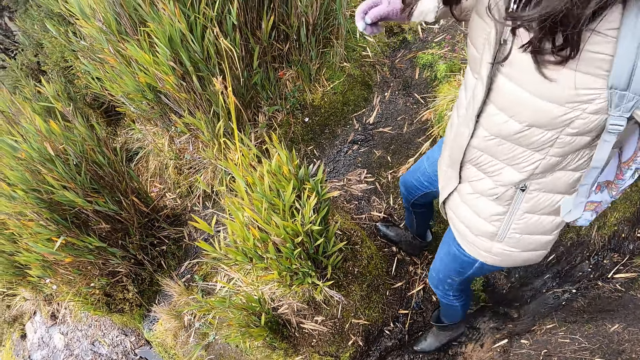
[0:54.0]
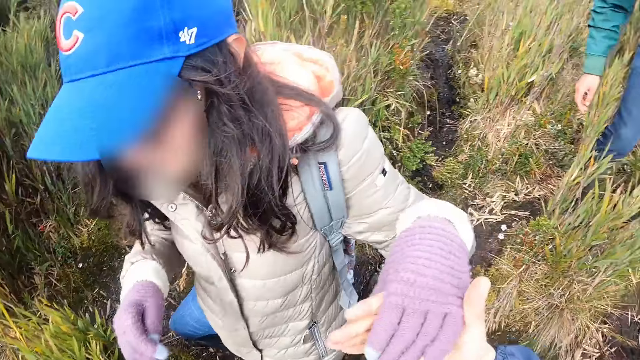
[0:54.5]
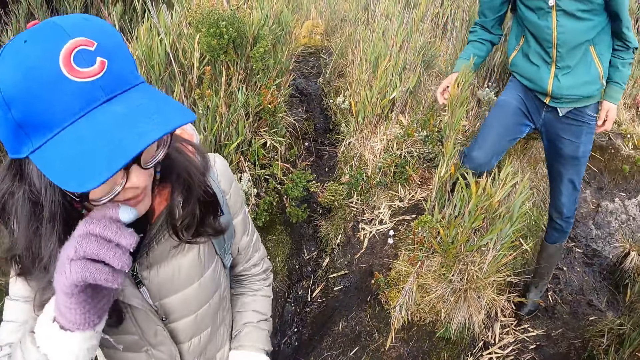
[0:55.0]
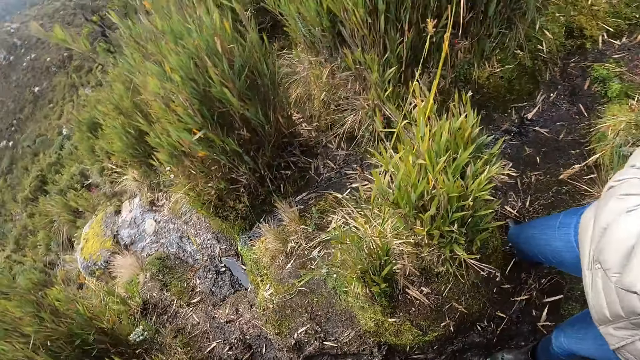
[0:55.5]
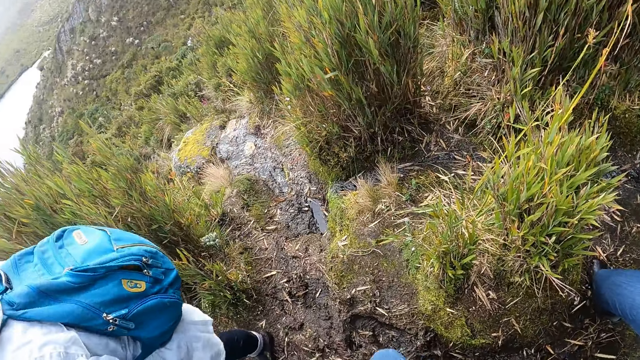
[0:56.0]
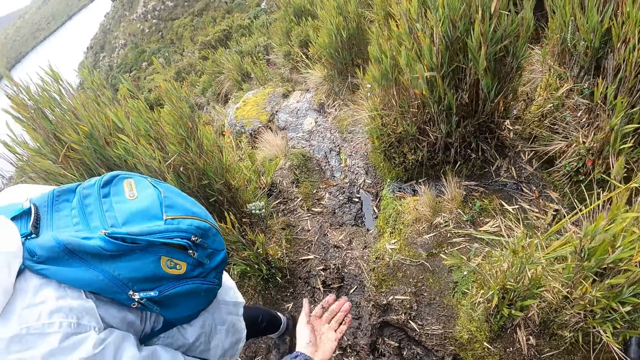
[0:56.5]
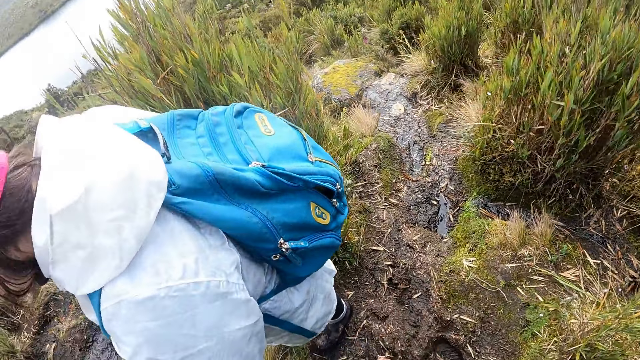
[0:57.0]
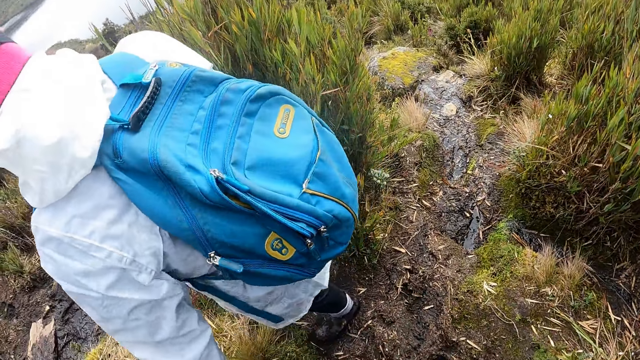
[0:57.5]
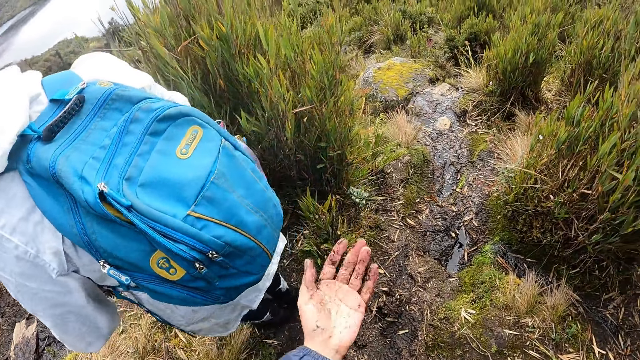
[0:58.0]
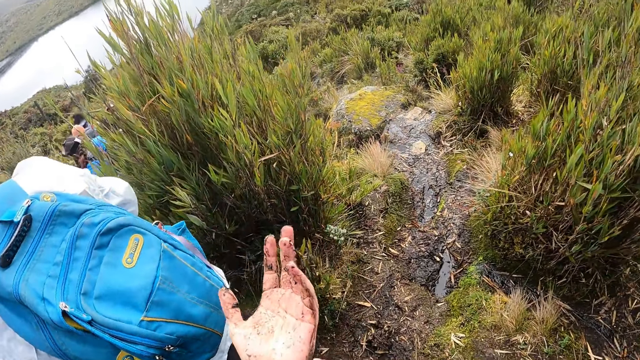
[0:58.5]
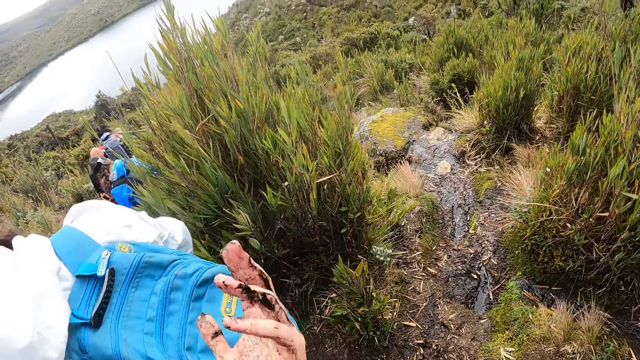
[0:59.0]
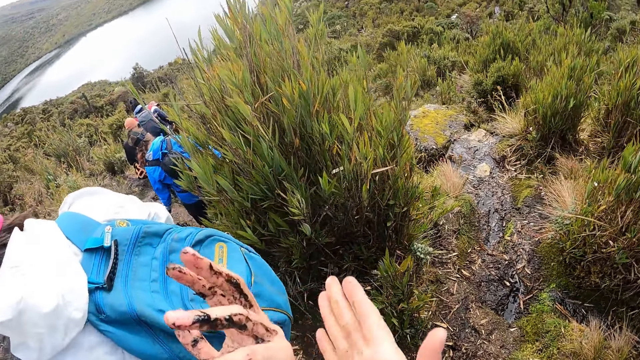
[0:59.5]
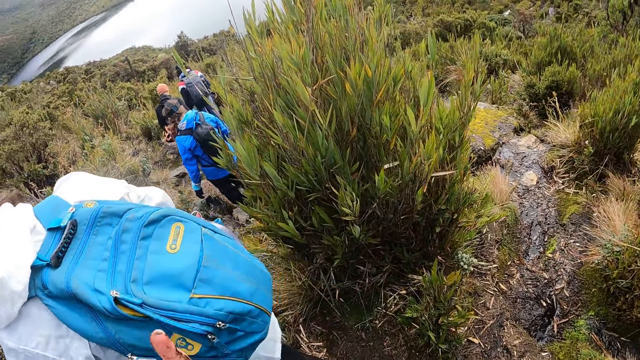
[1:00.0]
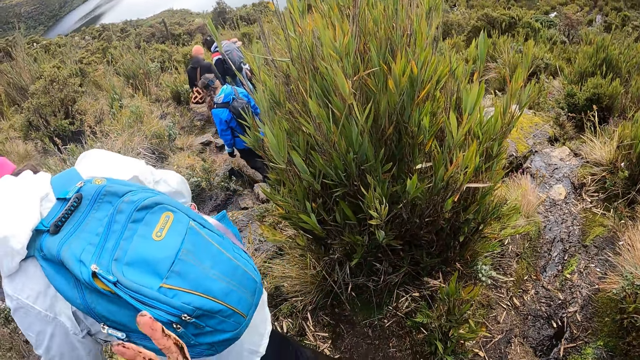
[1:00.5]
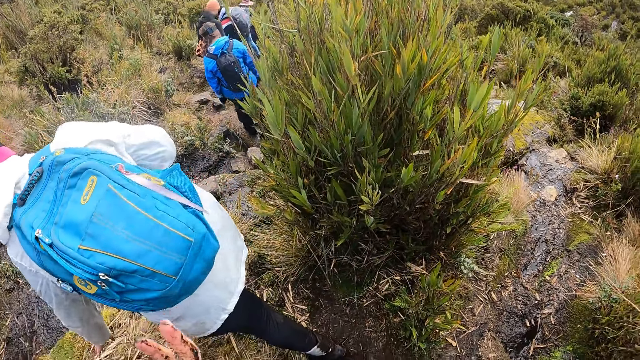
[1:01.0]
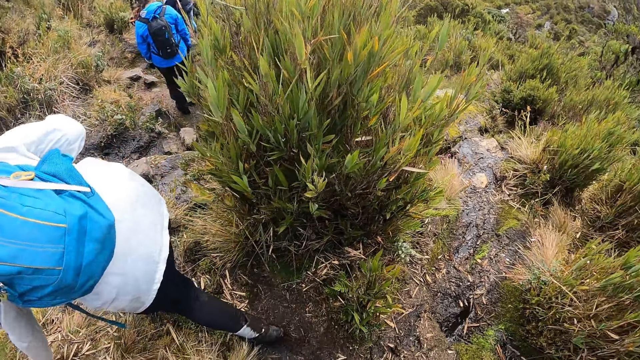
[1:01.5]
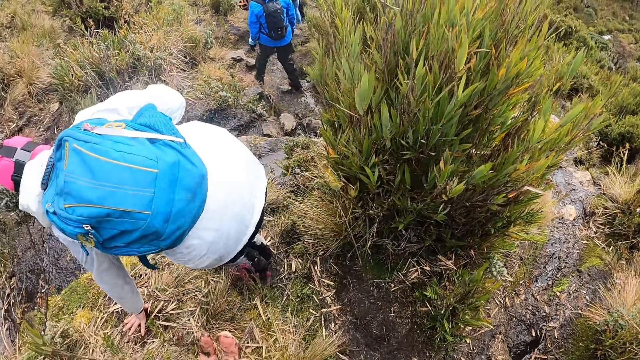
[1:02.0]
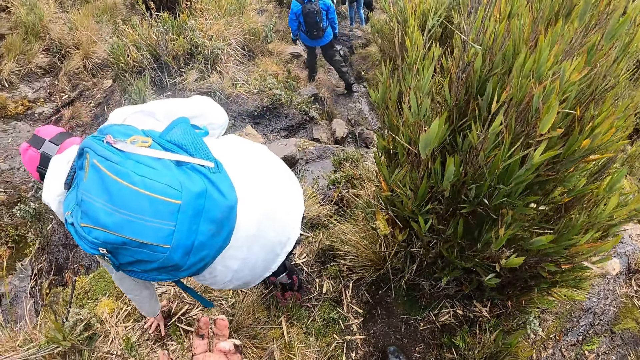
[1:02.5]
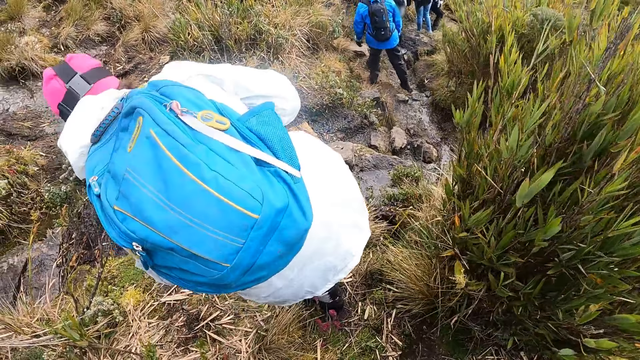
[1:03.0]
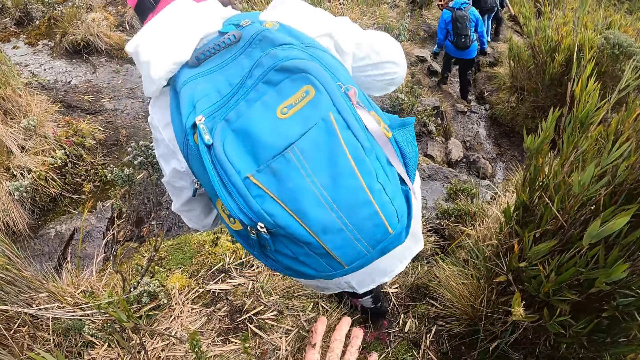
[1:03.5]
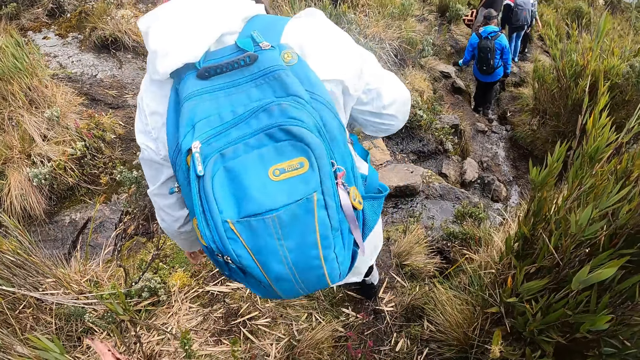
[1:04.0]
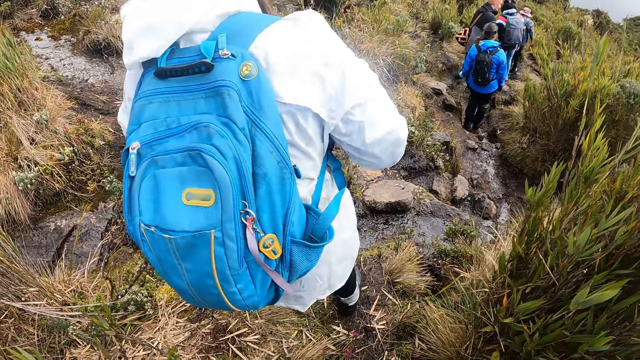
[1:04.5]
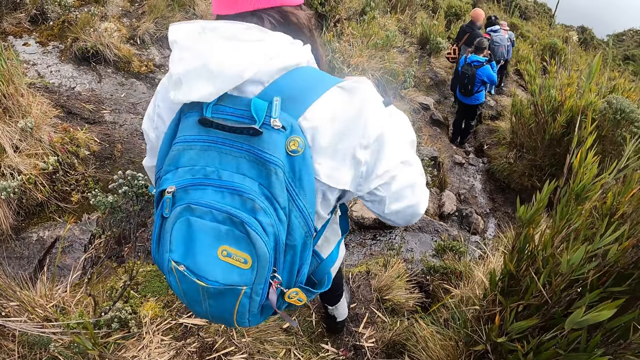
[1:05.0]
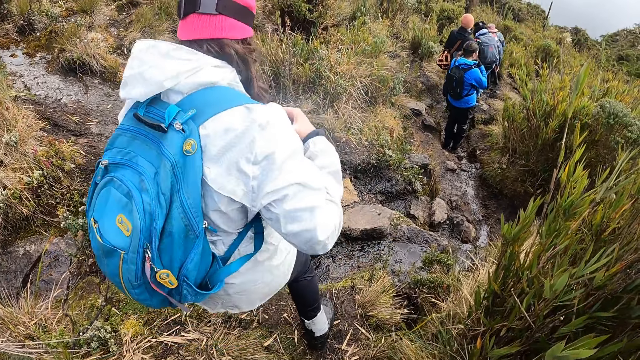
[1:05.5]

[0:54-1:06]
The camera wearer turns around. A person touches the face. The camera wearer looks aside. A woman stands in front of the camera wearer. The camera wearer looks at the left hand and wipes the left hand with the right hand. The woman touches the ground with her left hand. The woman walks ahead of the camera wearer and holds the ground. The camera wearer looks at the left hand.

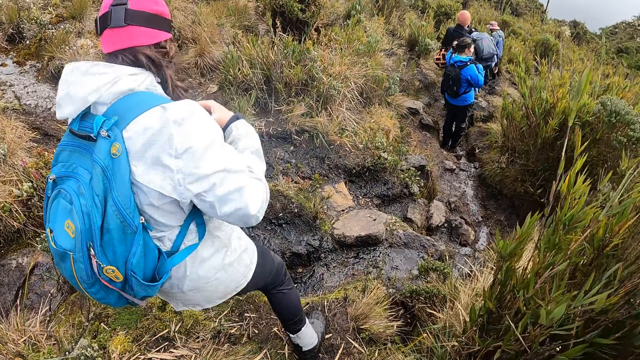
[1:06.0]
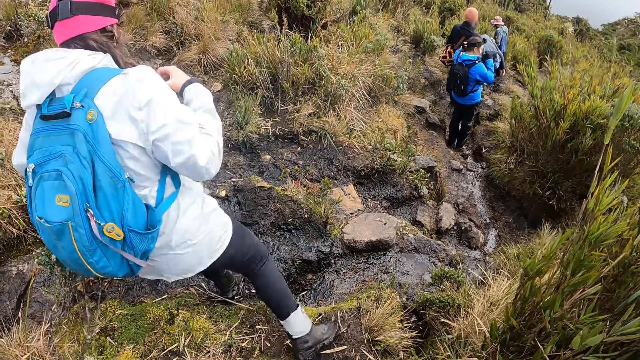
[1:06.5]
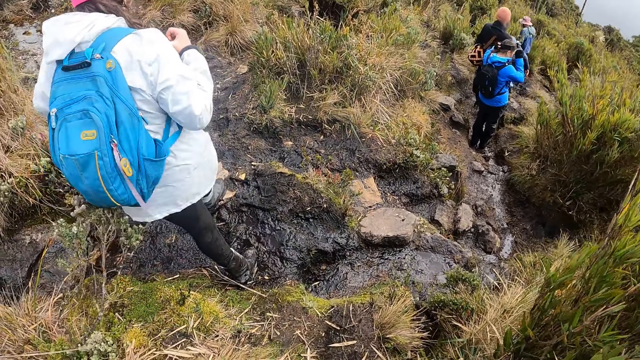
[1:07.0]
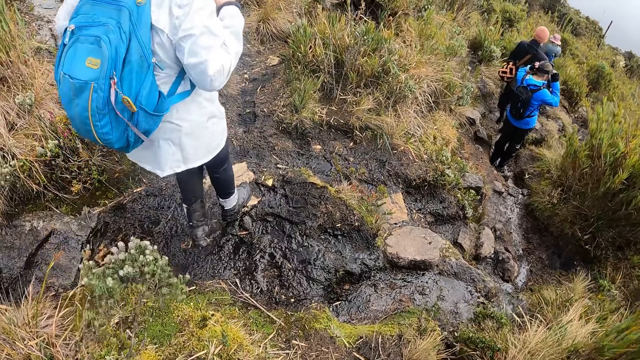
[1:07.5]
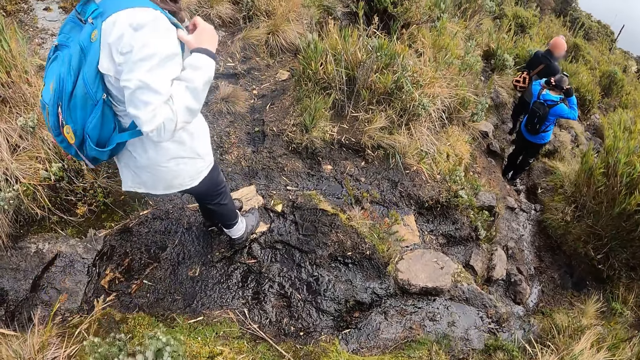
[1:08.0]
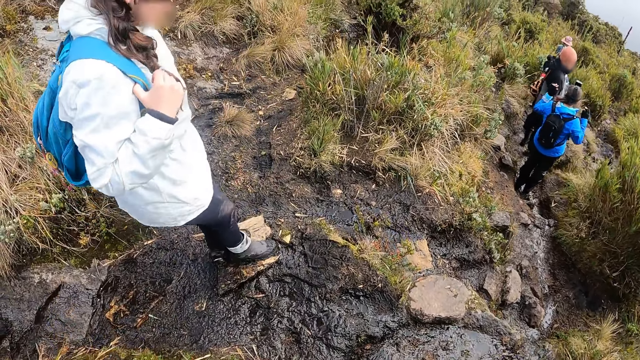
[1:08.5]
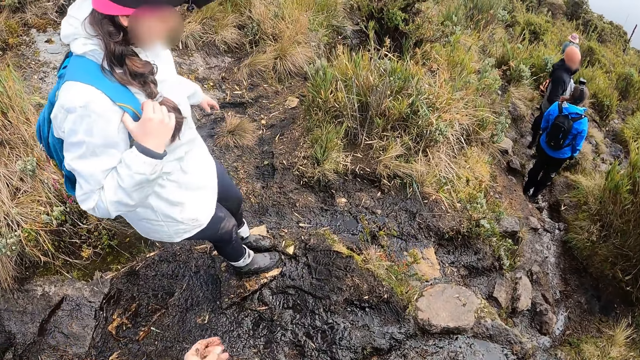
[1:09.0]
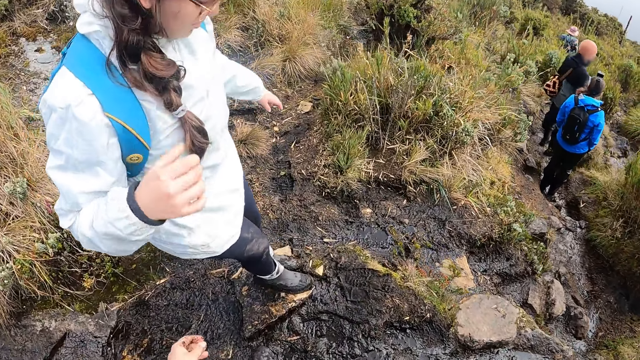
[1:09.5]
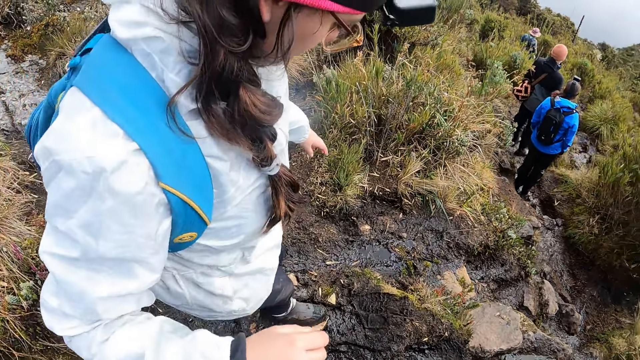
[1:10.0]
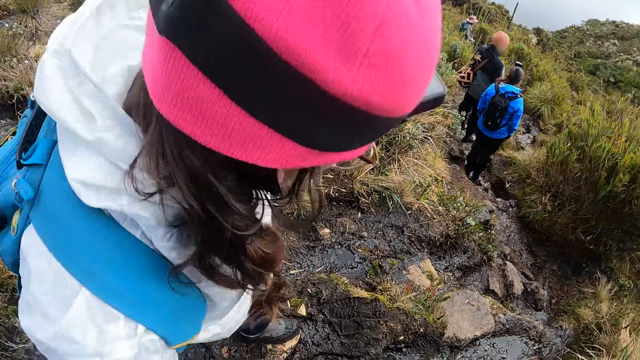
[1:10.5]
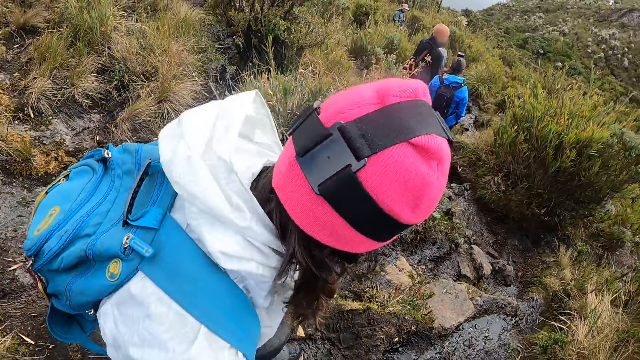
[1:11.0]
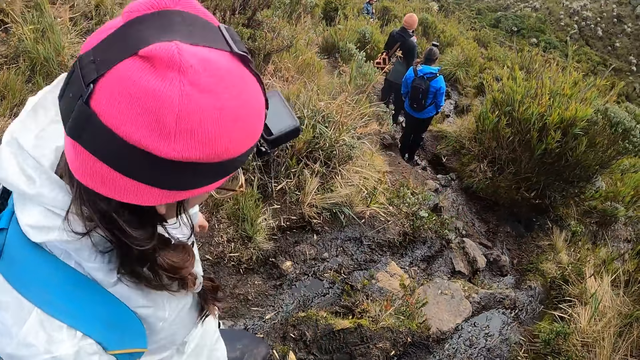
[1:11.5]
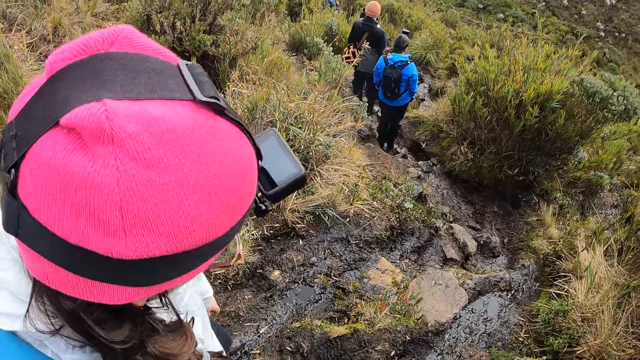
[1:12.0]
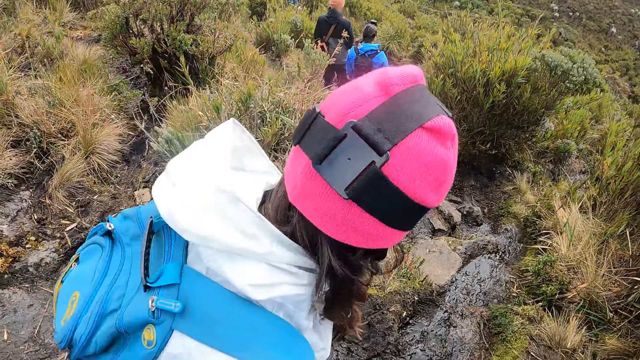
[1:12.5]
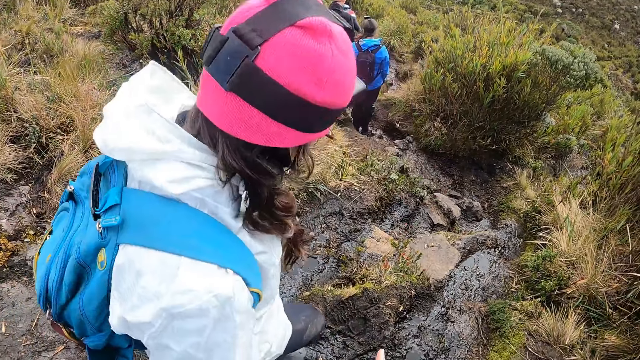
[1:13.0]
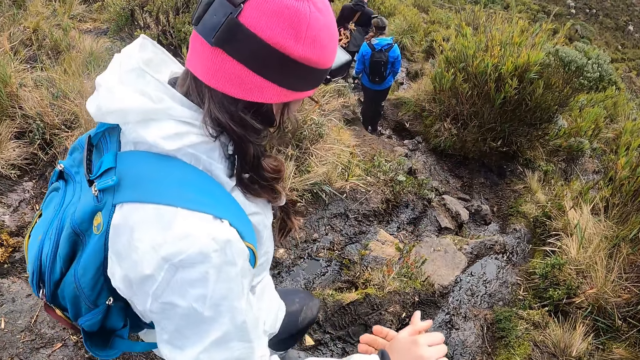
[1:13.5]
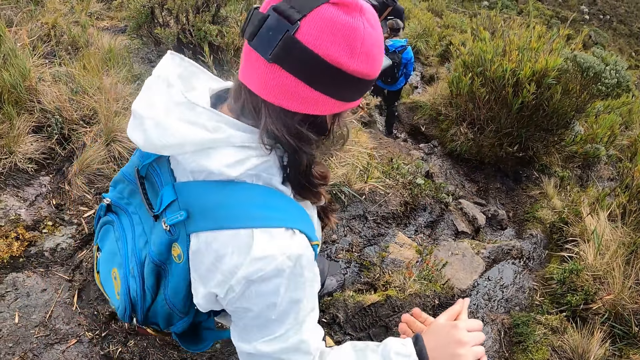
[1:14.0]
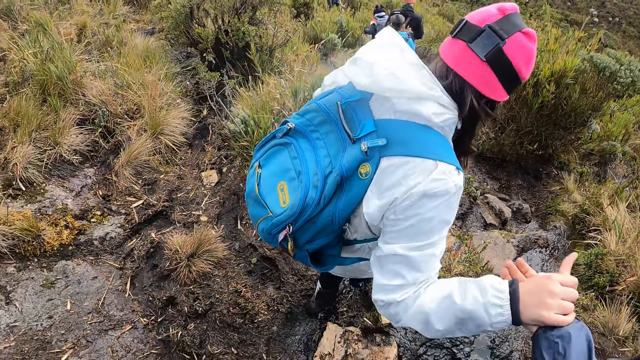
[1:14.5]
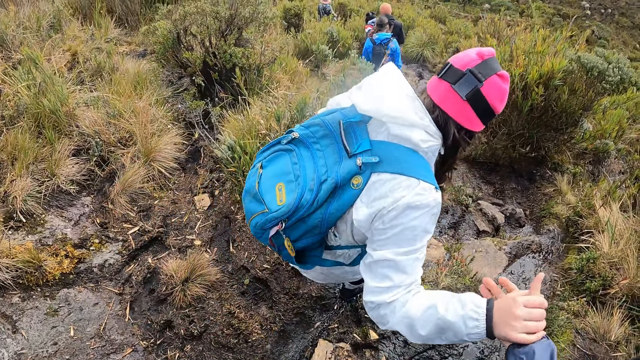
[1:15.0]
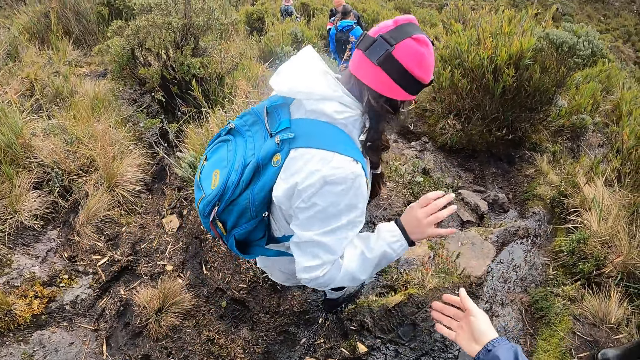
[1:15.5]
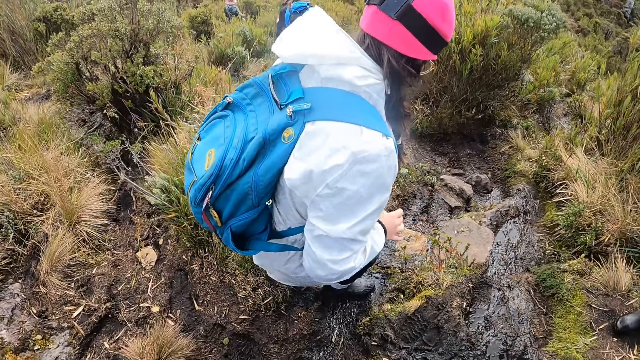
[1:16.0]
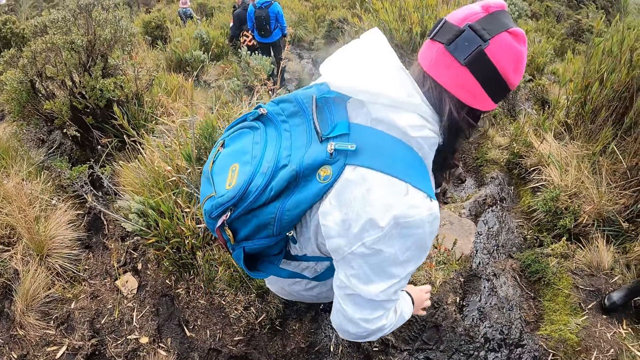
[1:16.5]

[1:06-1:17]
A woman stands in front of the camera wearer. The camera wearer holds the woman with his right hand. The woman steps on the mud. The camera wearer holds the woman's hand. The woman releases the camera wearer's hand.
